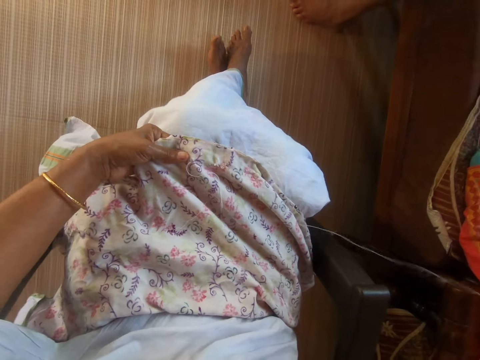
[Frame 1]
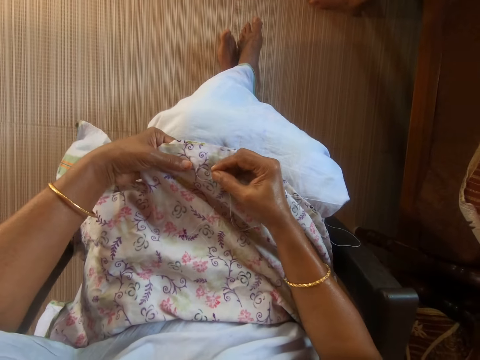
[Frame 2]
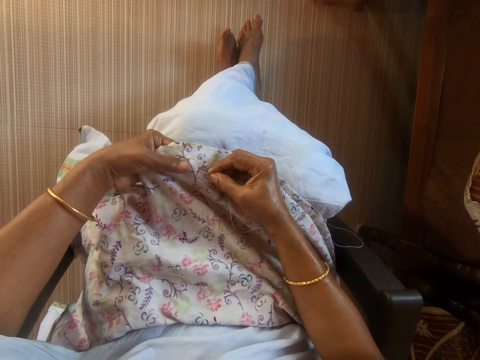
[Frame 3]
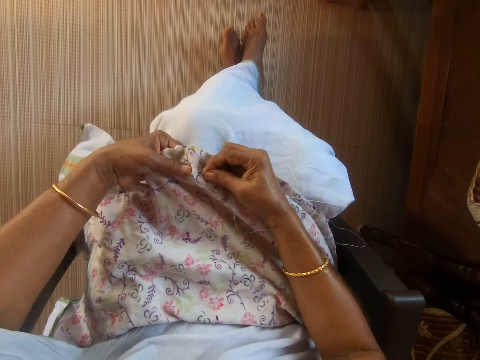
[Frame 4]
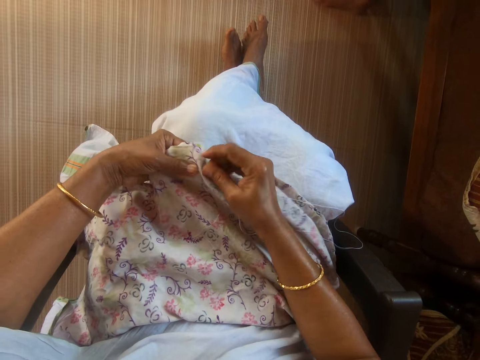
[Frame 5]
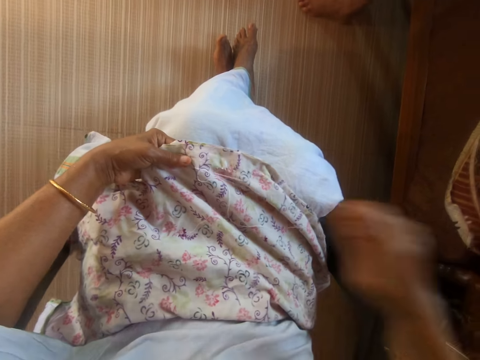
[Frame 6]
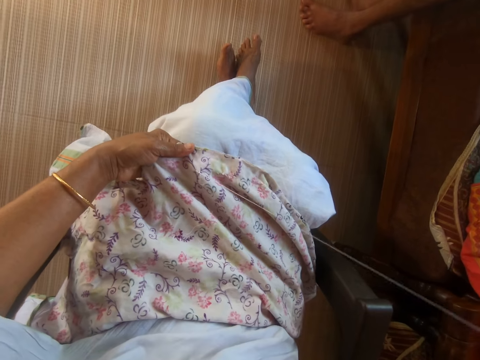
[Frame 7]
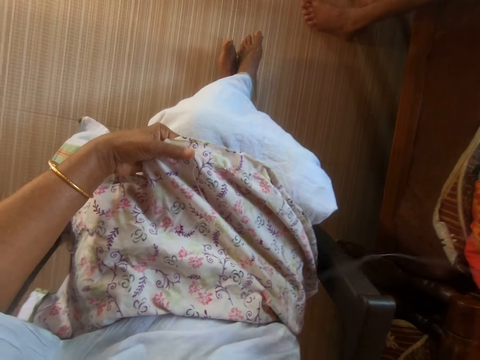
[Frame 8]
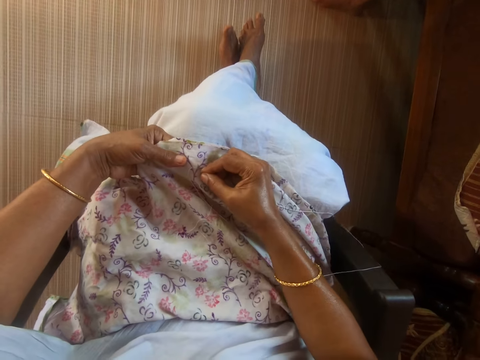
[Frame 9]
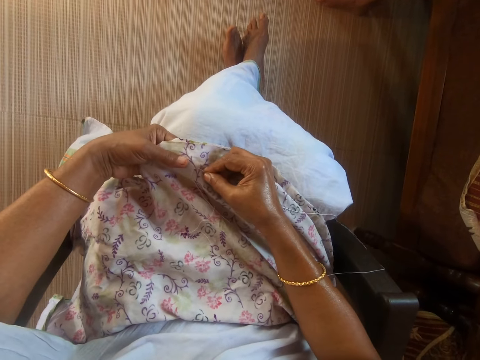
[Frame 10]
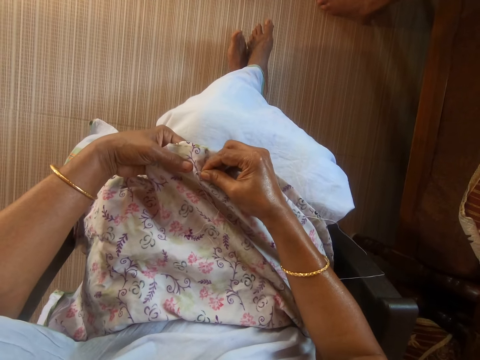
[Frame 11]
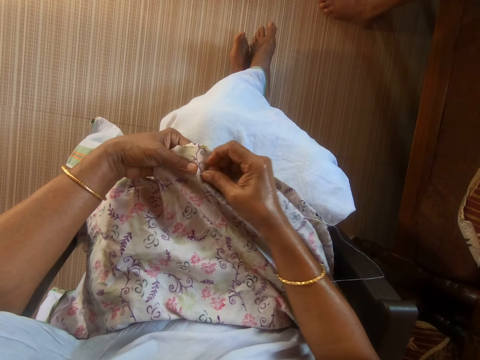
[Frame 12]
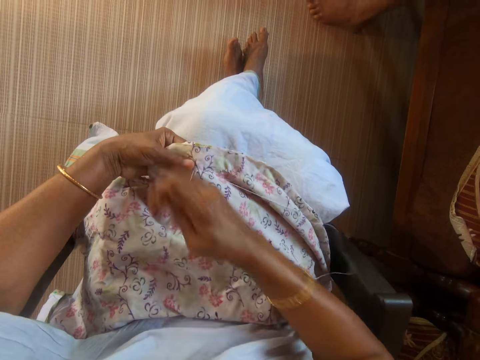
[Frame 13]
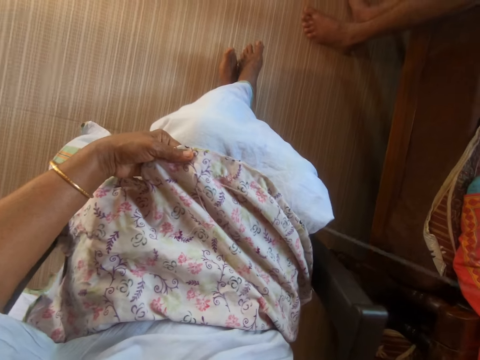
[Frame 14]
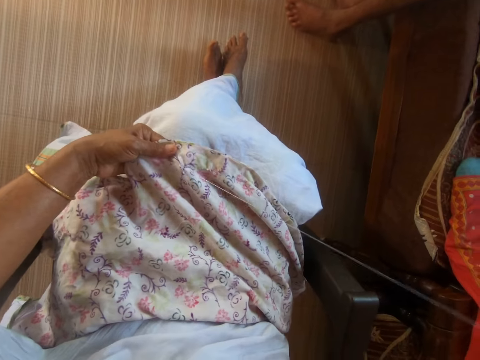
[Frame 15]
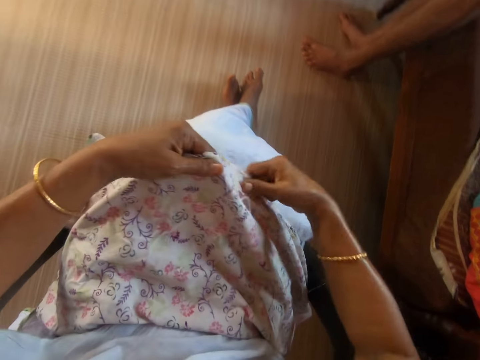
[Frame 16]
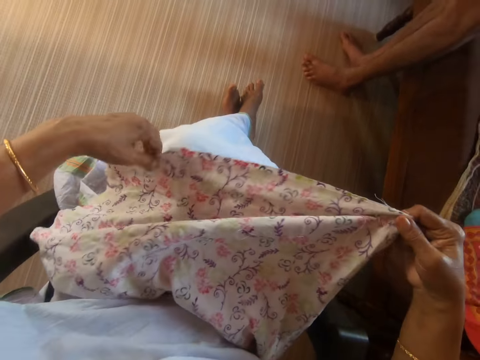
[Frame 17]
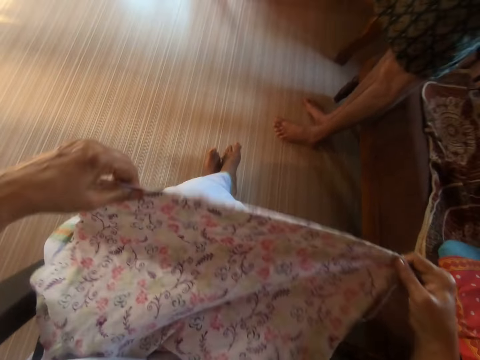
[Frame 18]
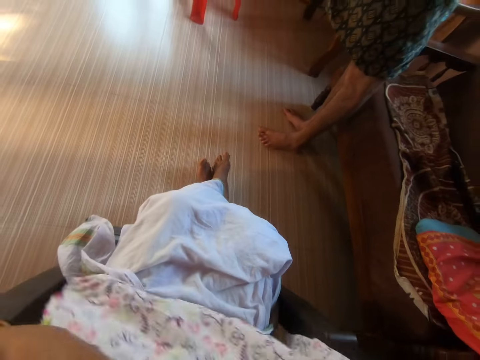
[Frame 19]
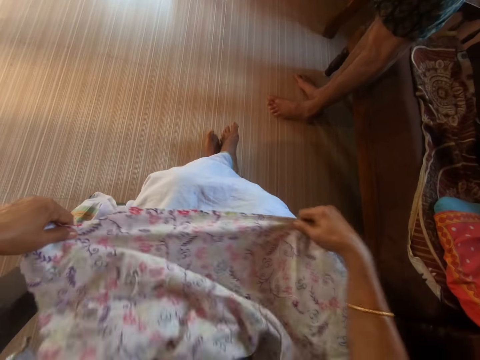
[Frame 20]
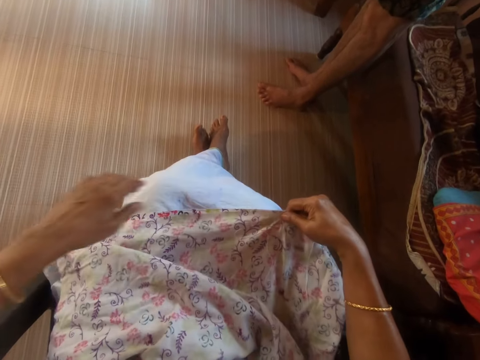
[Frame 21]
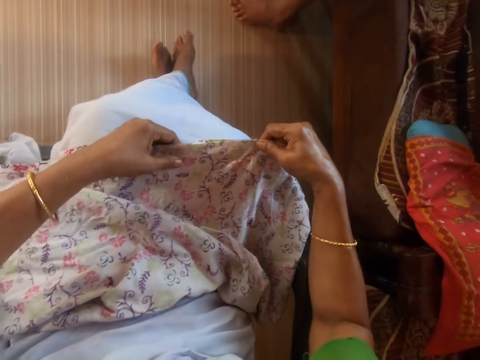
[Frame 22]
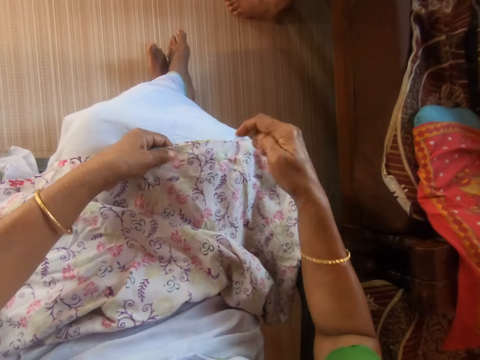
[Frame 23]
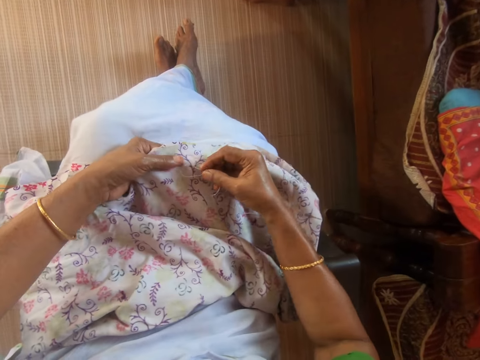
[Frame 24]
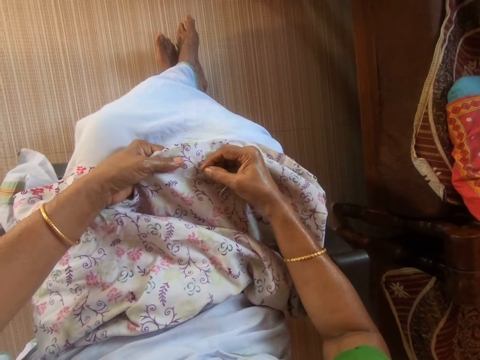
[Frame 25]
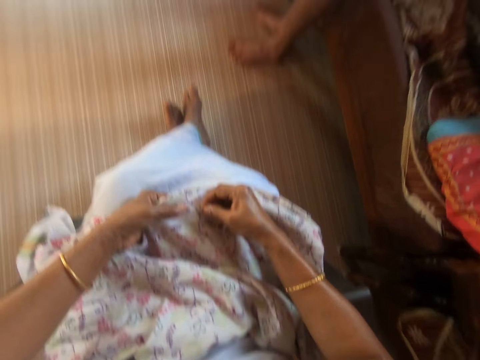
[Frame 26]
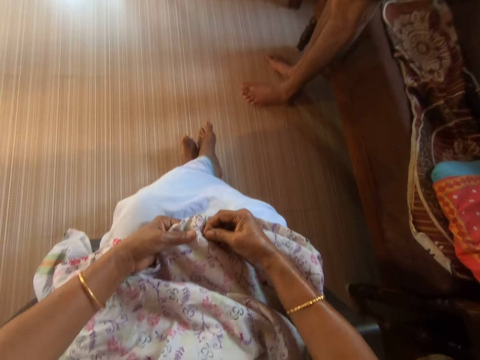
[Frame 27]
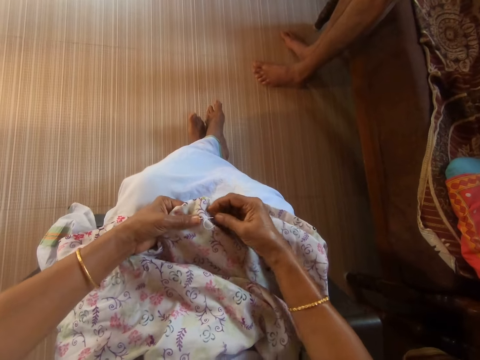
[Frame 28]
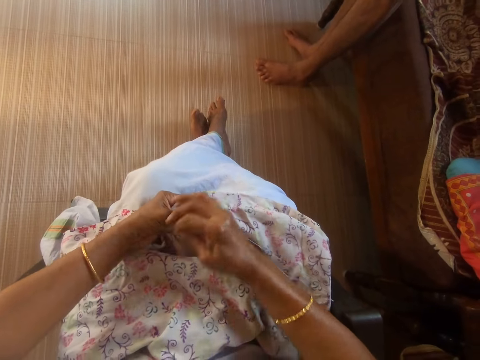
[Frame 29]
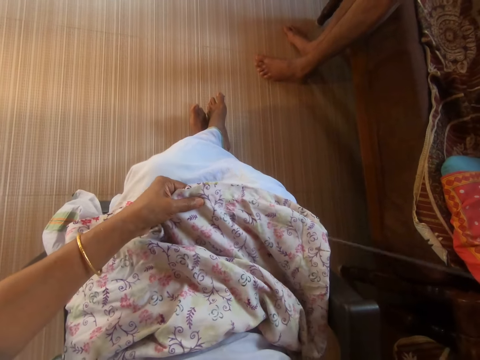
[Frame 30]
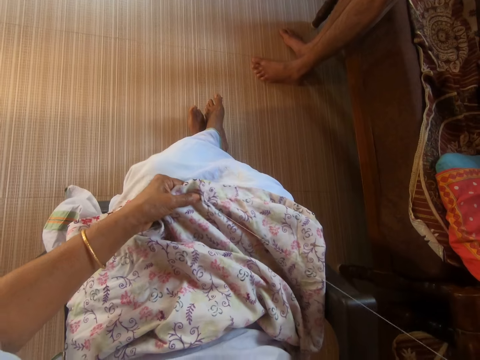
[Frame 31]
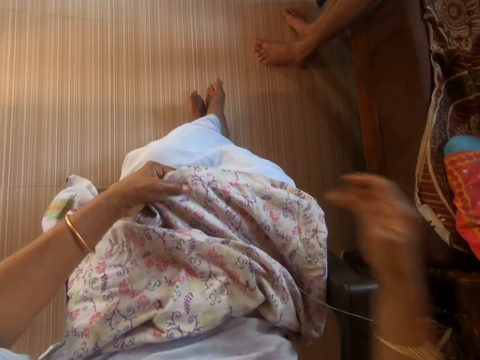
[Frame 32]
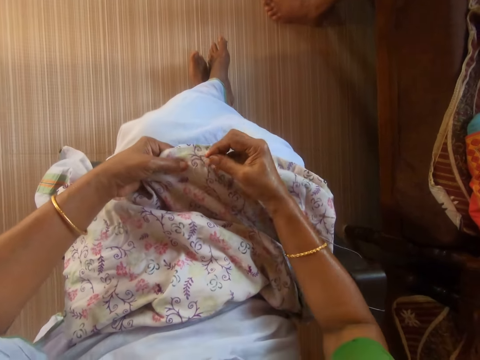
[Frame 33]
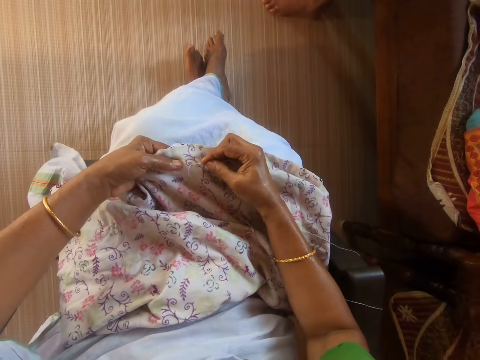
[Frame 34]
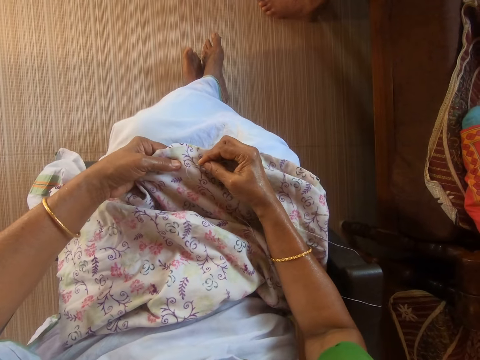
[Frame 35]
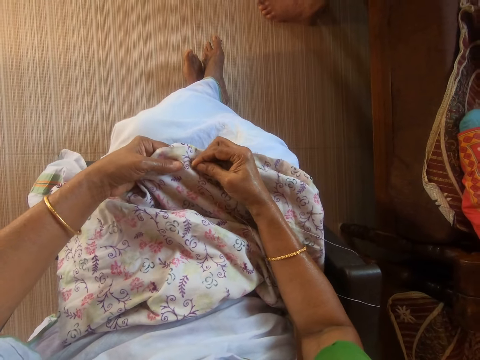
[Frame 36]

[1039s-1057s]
The camera wearer straightens the piece of cloth with both hands. She lifts the cloth. She places the piece of cloth on her lap with both hands. She holds the piece of cloth with both hands. She sews the piece of cloth with the thread and needle in her right hand.

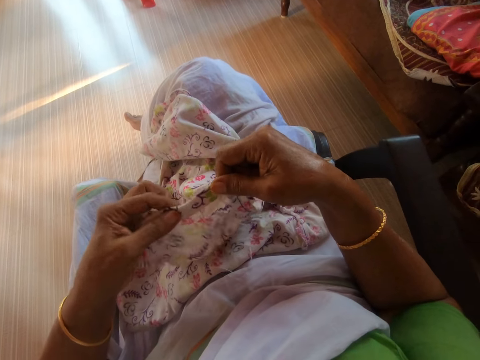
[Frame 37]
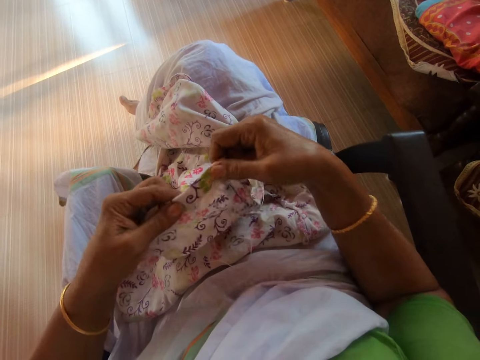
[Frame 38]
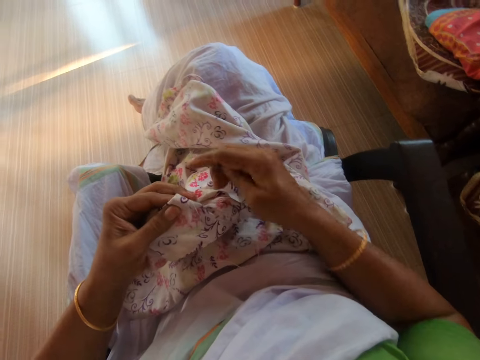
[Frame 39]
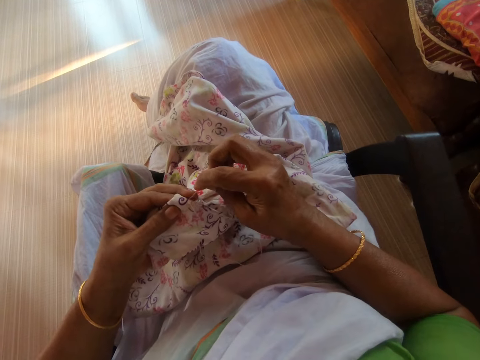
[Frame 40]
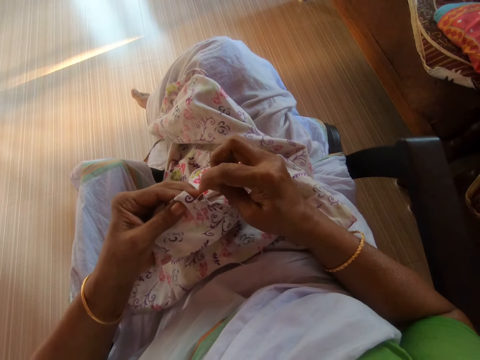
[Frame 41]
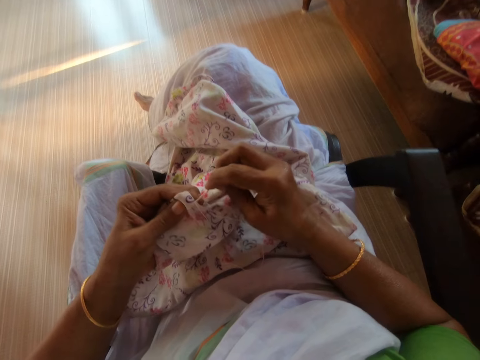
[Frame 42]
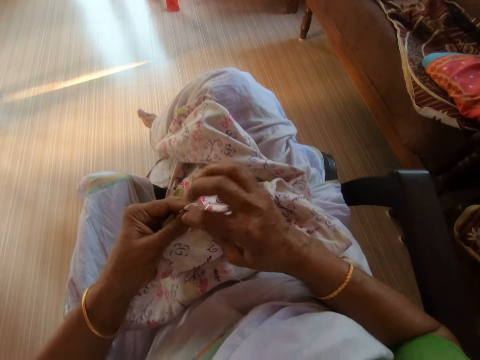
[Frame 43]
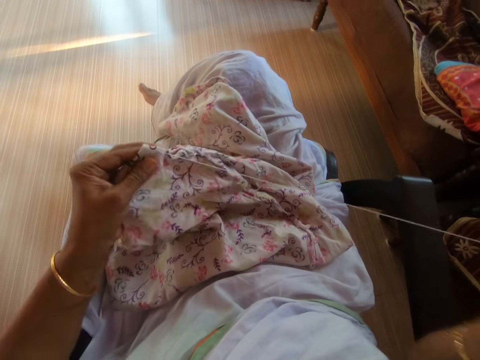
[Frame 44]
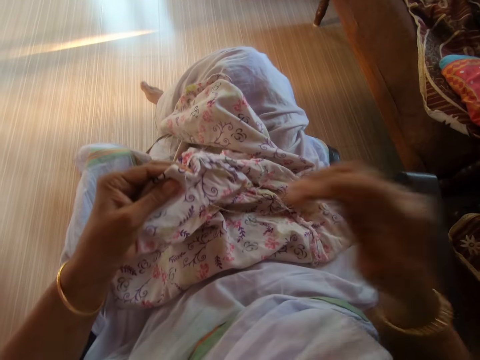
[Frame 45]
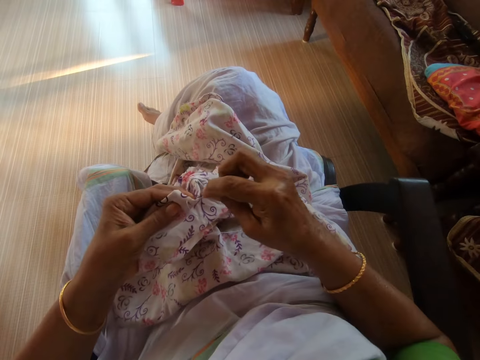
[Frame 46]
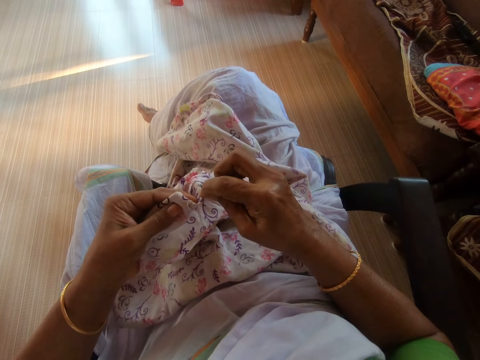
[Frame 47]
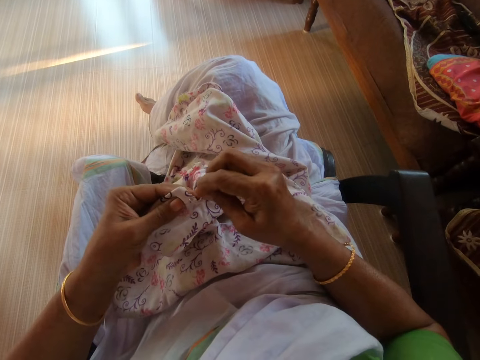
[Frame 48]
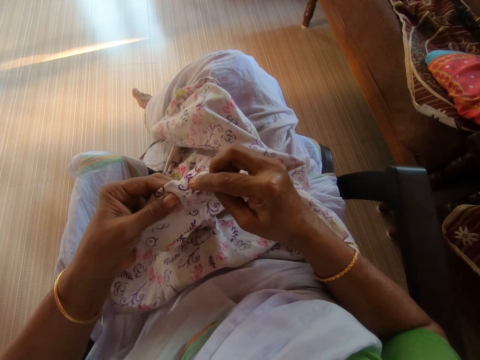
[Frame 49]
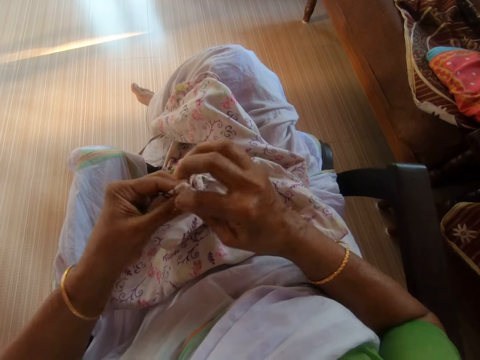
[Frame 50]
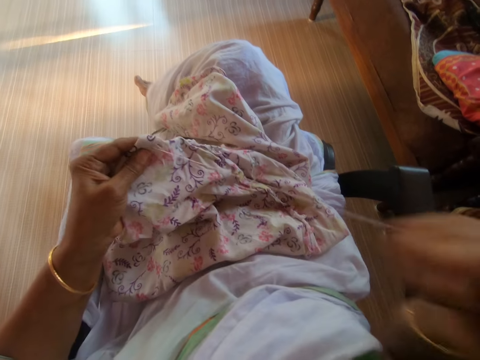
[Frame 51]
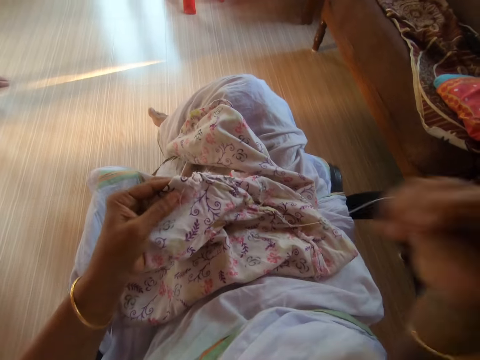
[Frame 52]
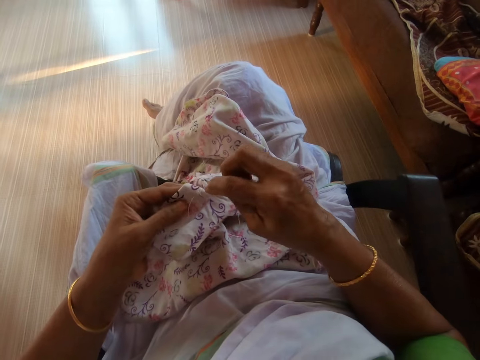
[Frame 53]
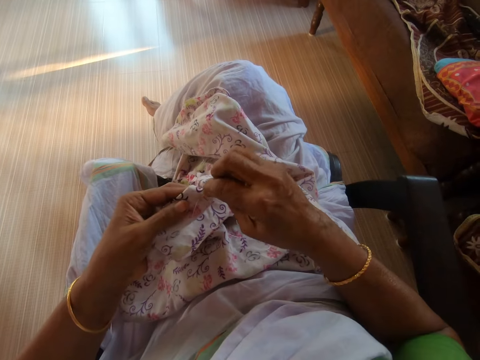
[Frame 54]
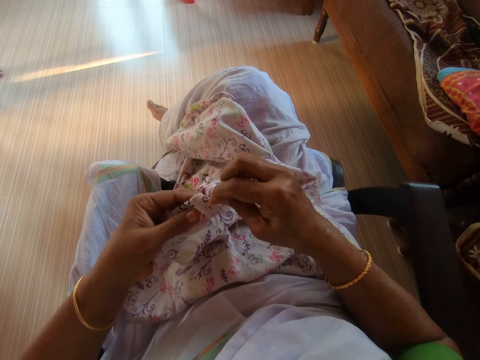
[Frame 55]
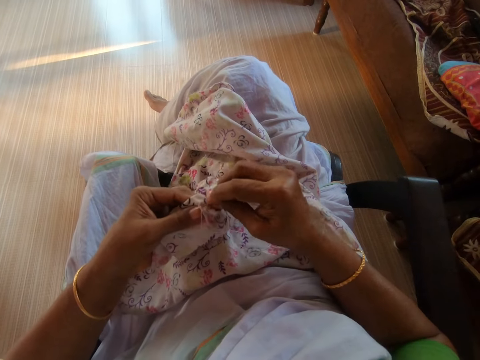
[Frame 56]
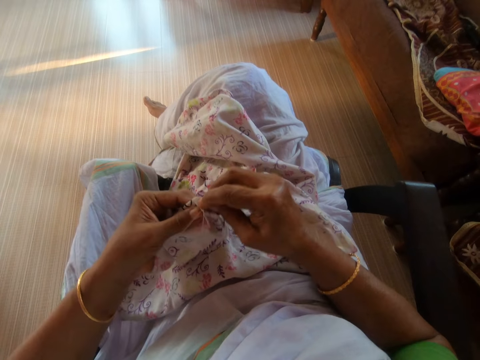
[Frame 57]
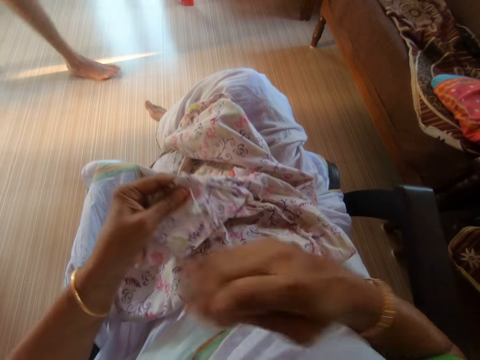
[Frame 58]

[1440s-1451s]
The camera wearer holds the cloth with her left hand. She sews the cloth in her left hand with the needle and thread in her right hand.
